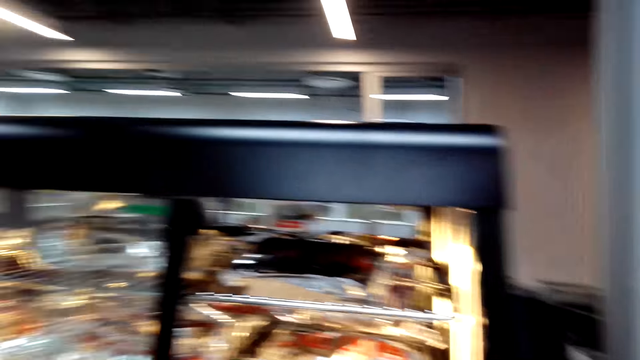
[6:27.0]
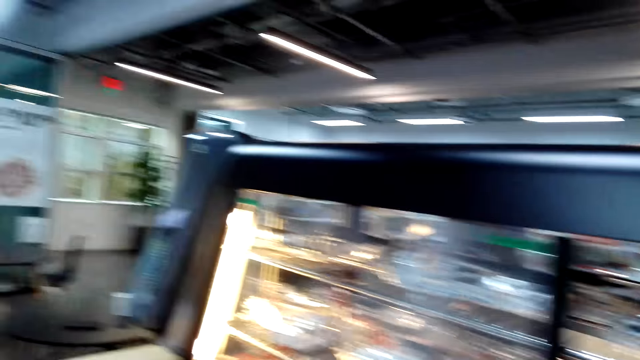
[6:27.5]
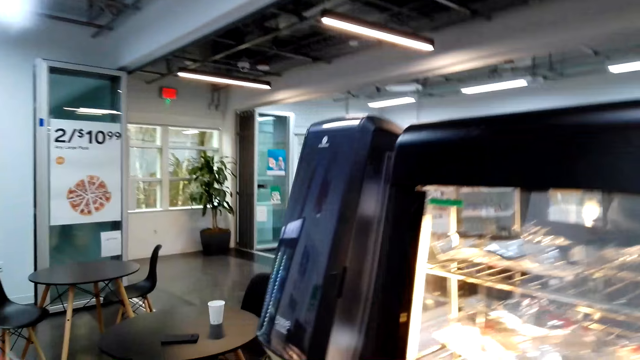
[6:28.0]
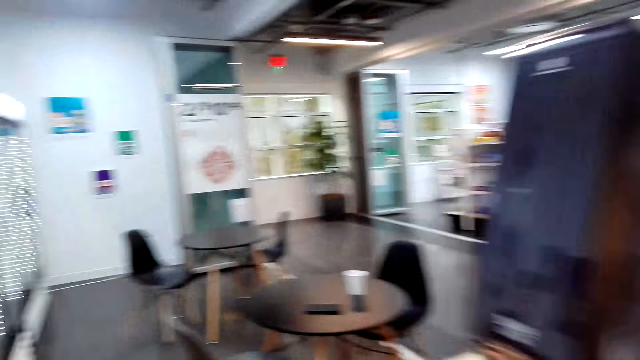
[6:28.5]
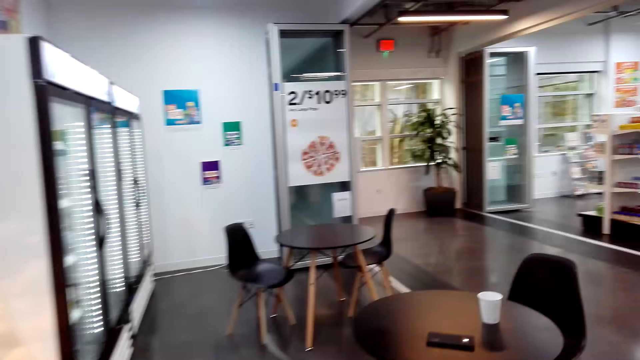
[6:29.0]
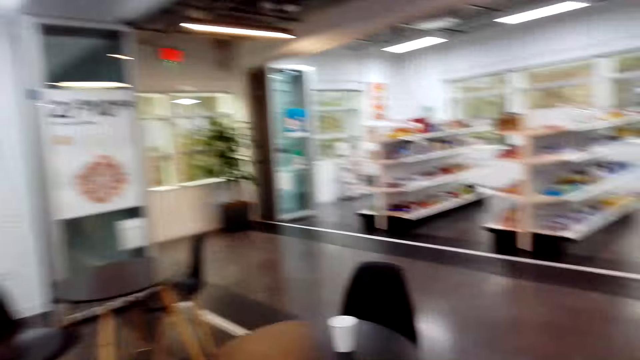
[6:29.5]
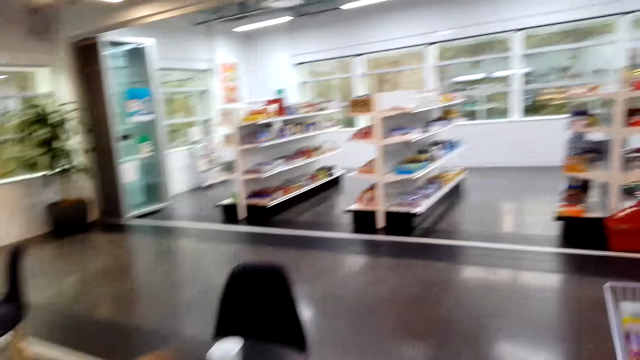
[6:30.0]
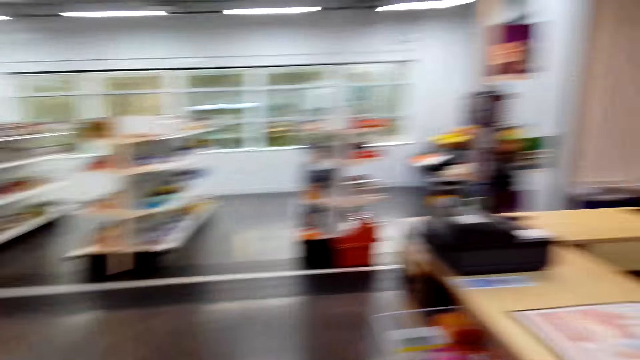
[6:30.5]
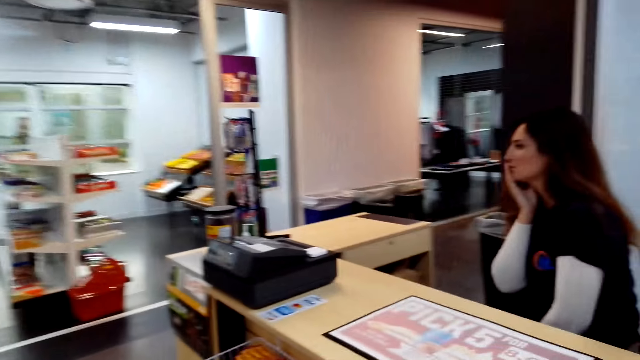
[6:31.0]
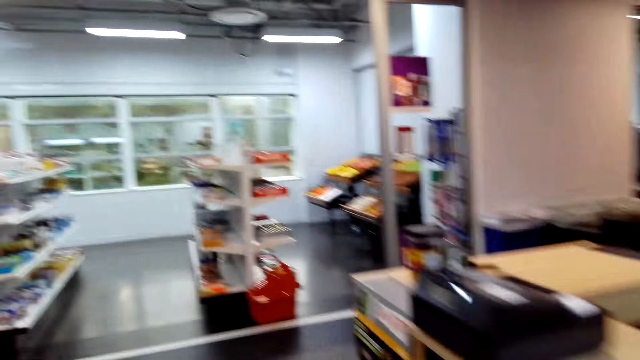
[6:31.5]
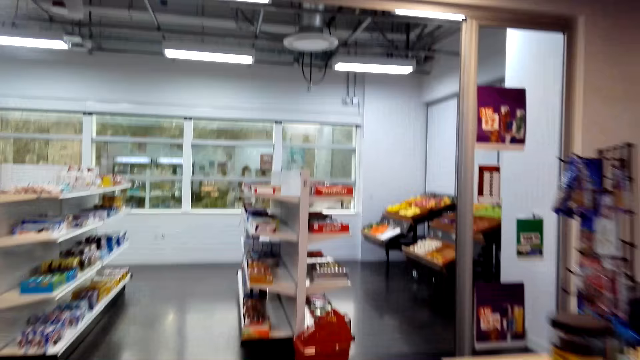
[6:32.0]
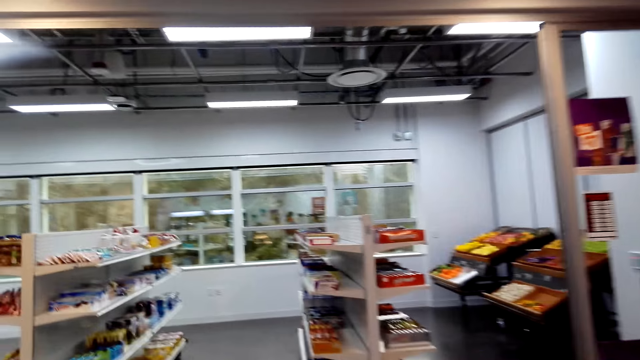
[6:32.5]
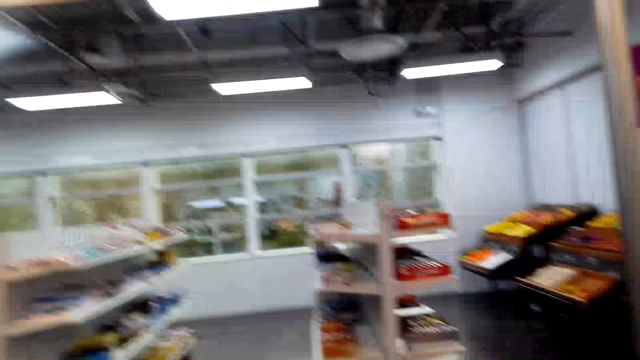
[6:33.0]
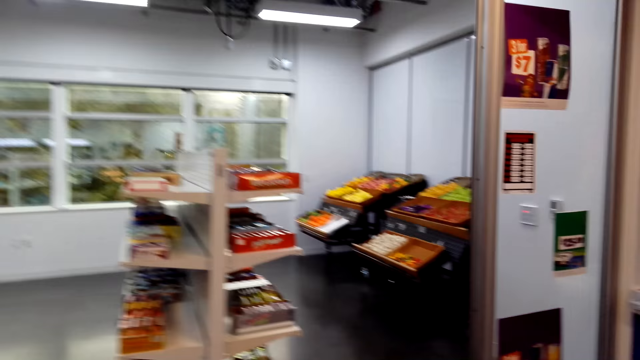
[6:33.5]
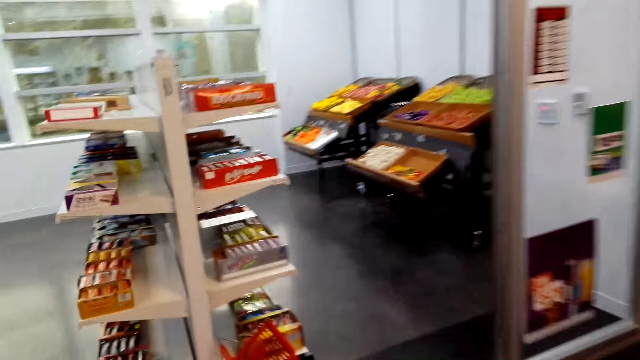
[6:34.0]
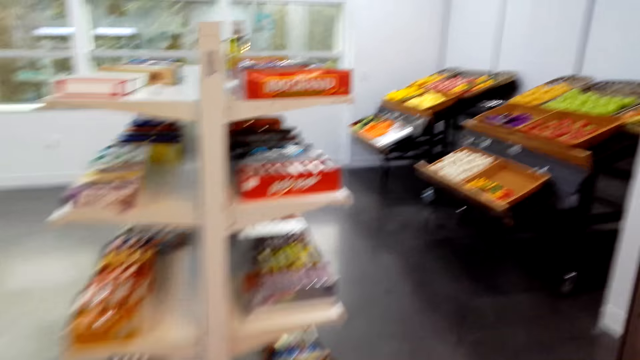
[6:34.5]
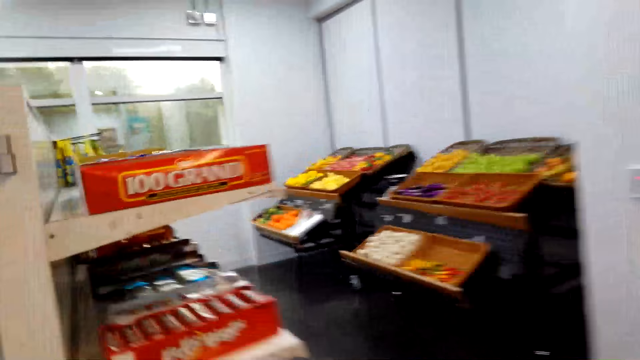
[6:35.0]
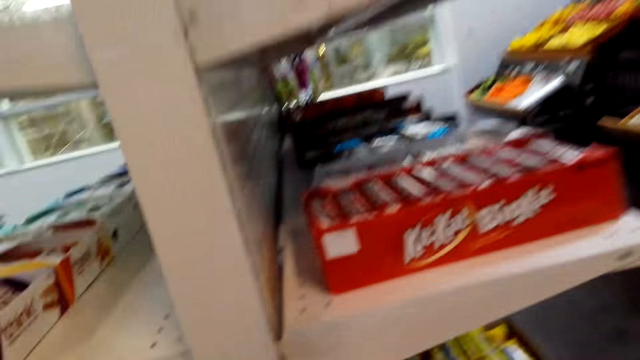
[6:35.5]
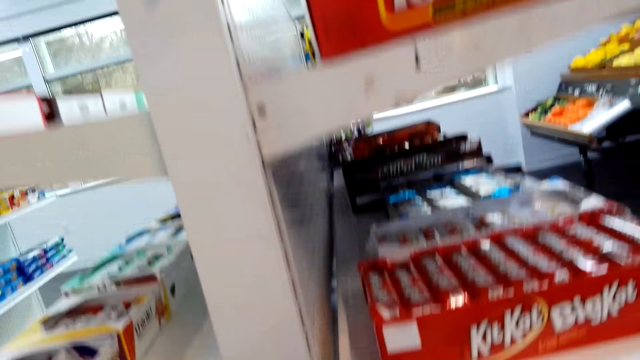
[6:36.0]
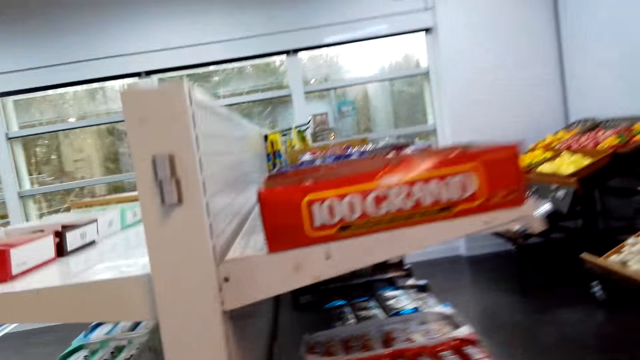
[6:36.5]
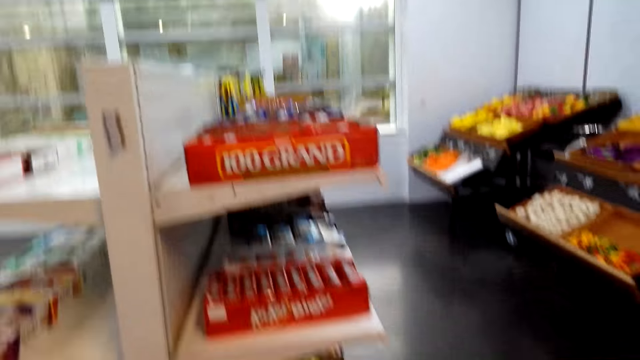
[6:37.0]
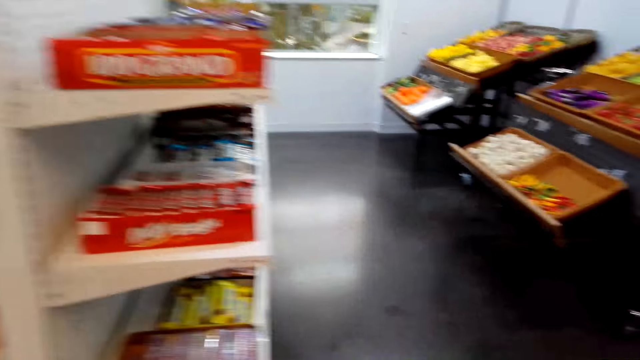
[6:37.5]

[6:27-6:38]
The camera wearer talks to a woman and another woman. They talk to them again. They walk towards the rack and walk around the supermarket. They bend towards the floor. They stand up.

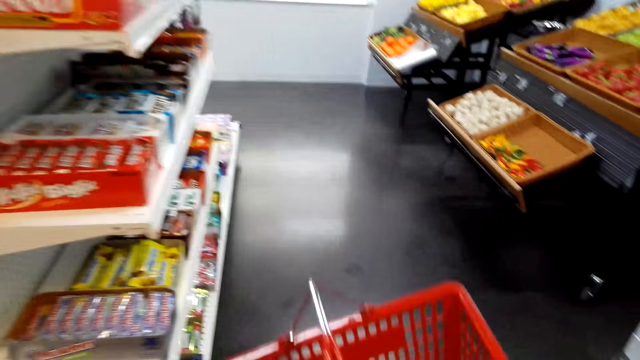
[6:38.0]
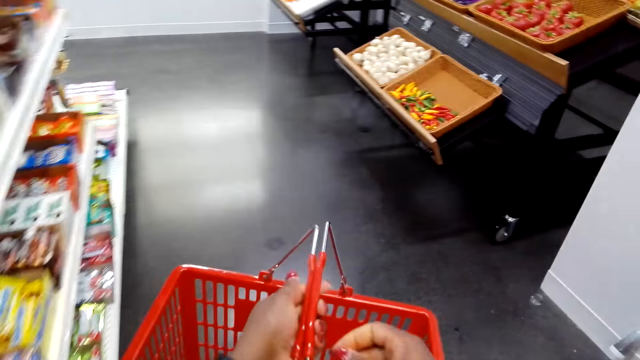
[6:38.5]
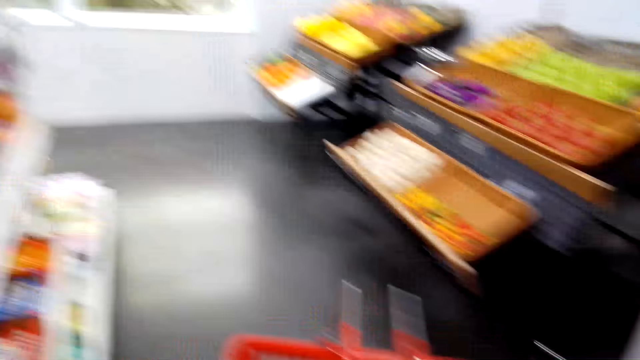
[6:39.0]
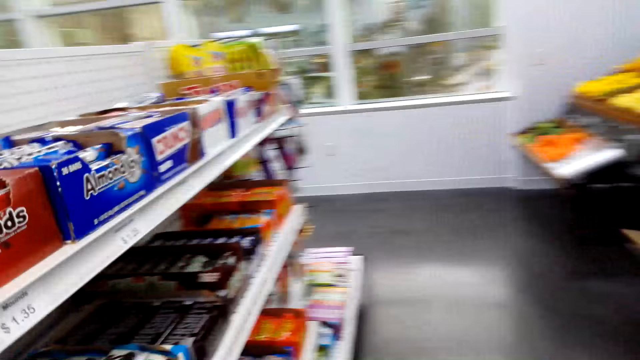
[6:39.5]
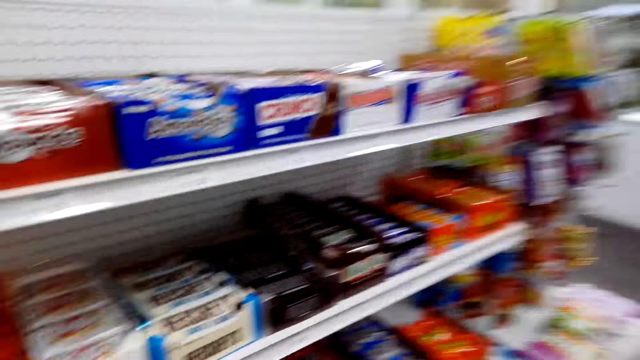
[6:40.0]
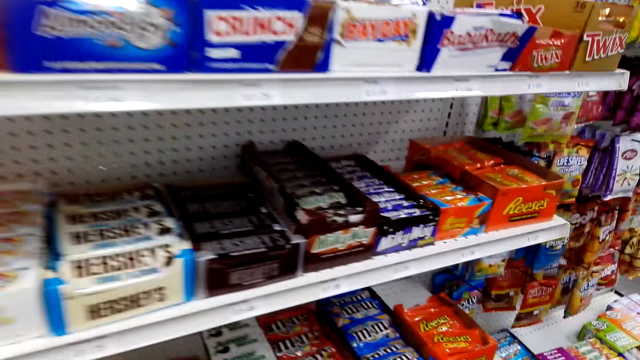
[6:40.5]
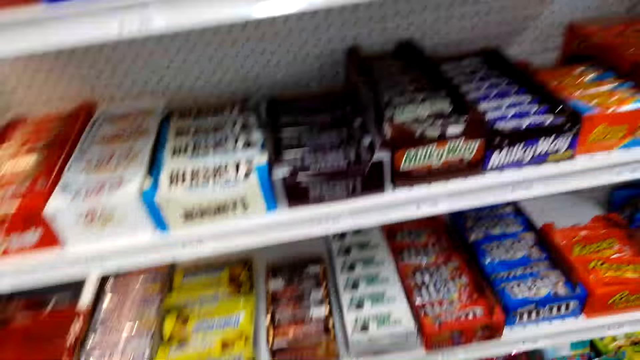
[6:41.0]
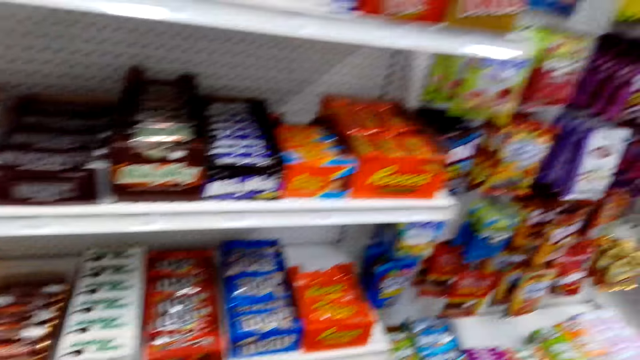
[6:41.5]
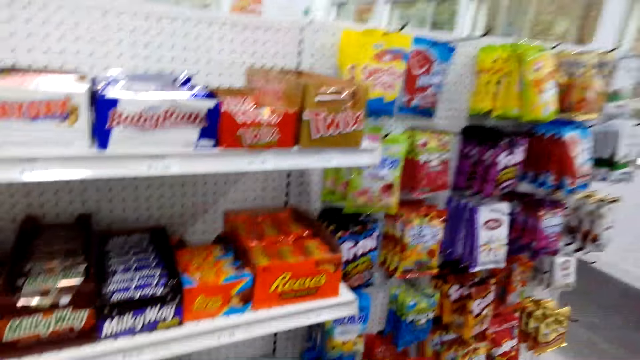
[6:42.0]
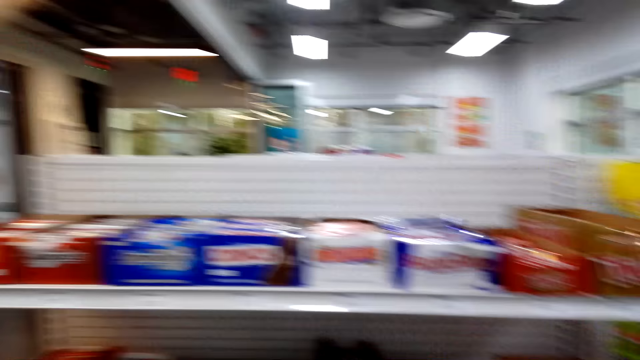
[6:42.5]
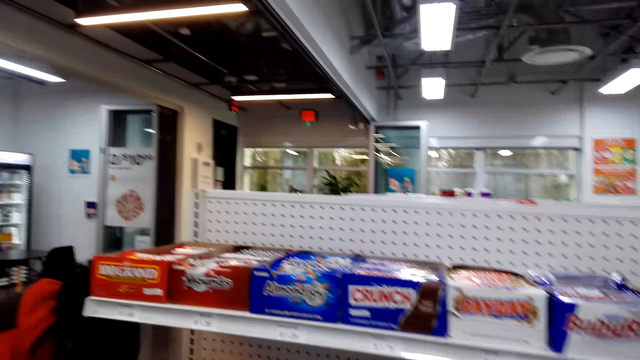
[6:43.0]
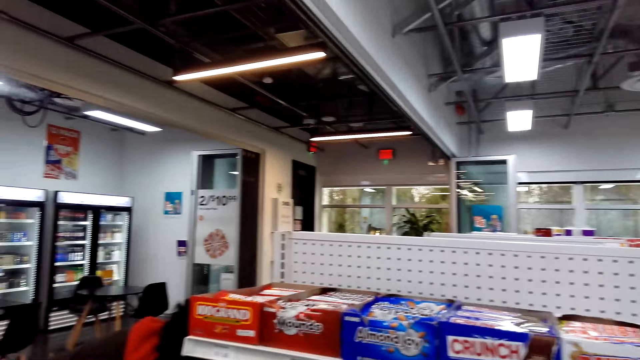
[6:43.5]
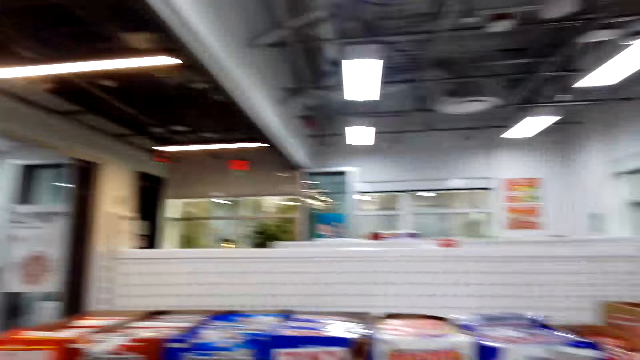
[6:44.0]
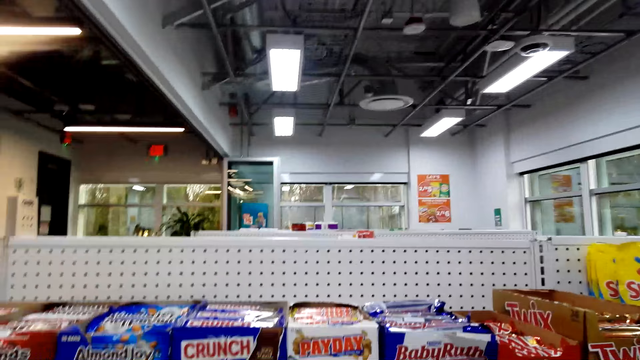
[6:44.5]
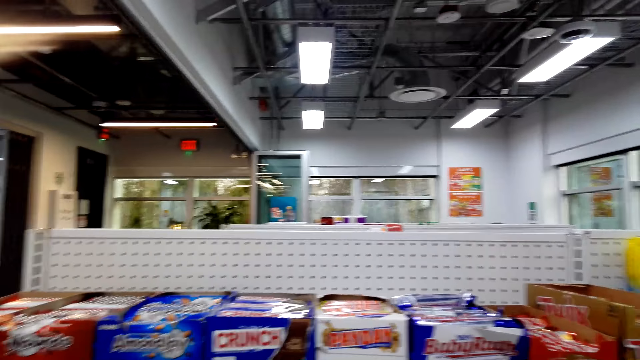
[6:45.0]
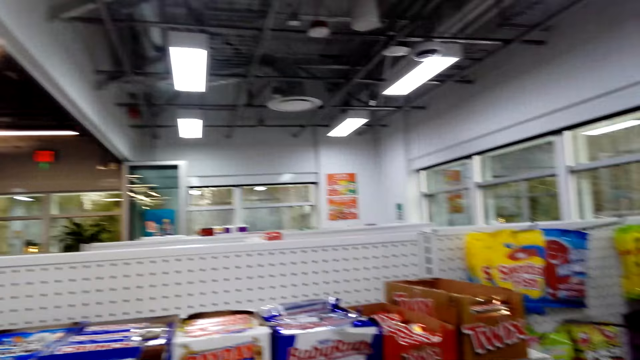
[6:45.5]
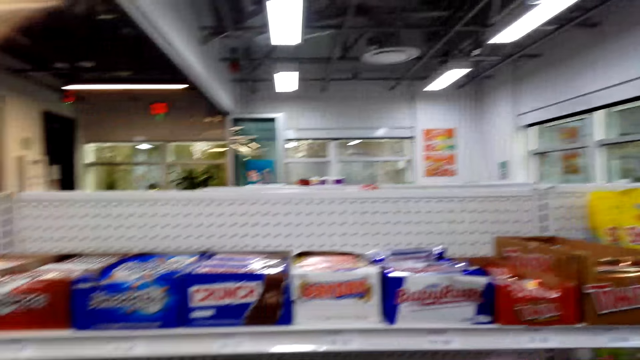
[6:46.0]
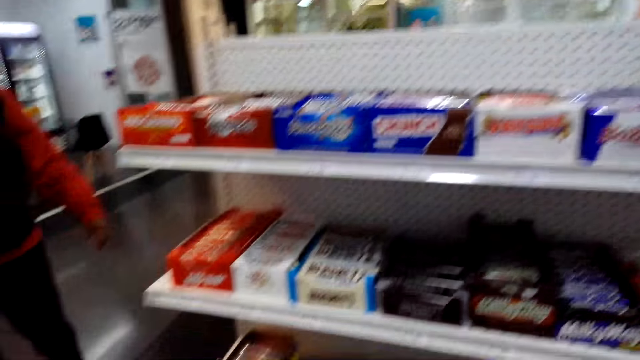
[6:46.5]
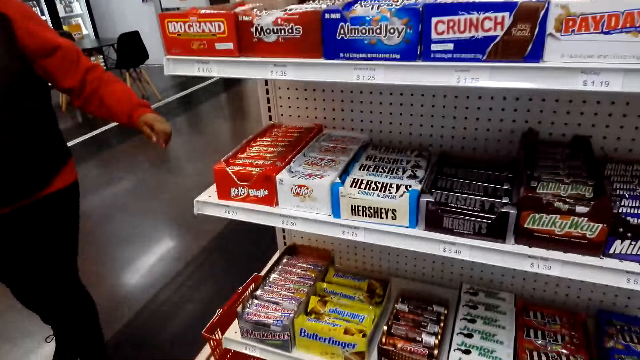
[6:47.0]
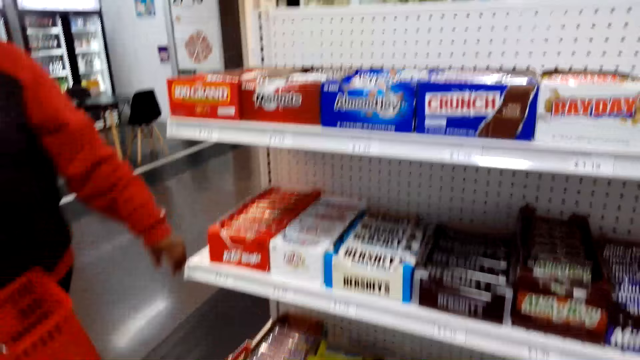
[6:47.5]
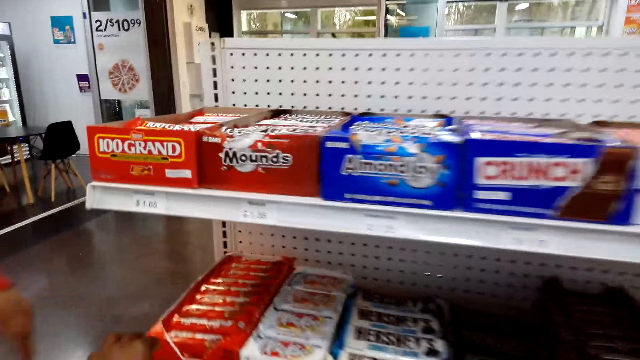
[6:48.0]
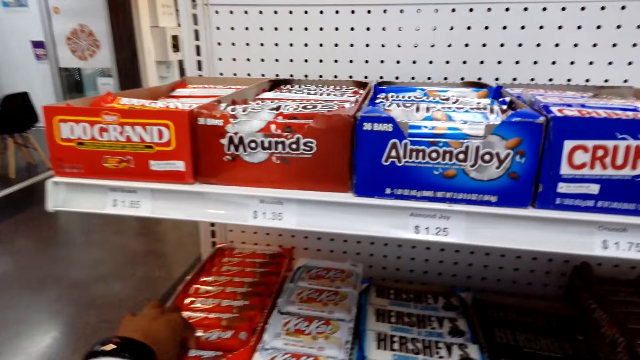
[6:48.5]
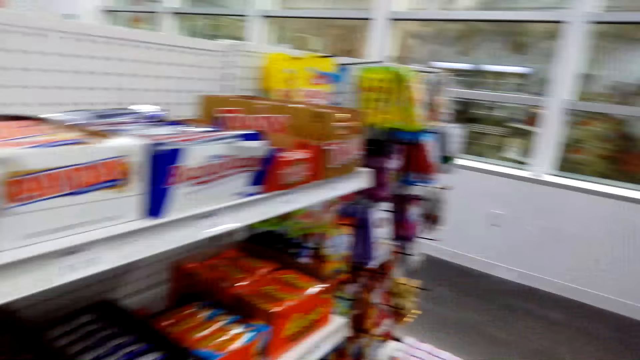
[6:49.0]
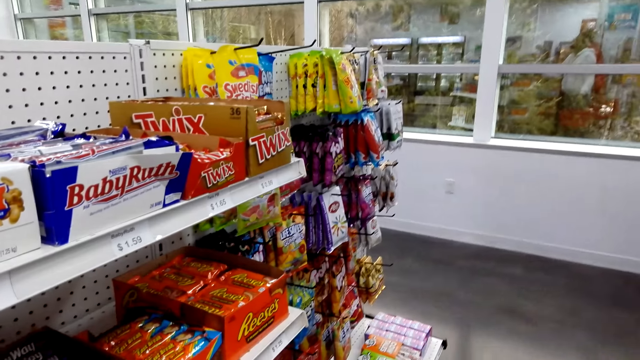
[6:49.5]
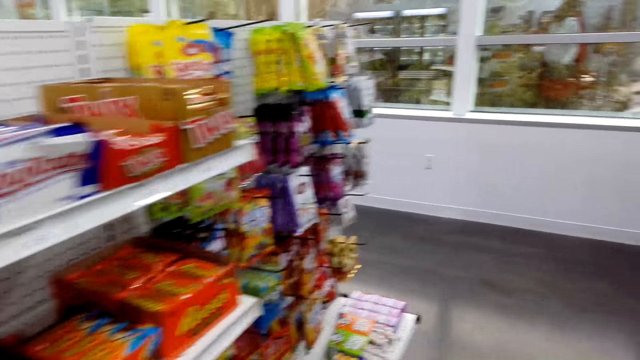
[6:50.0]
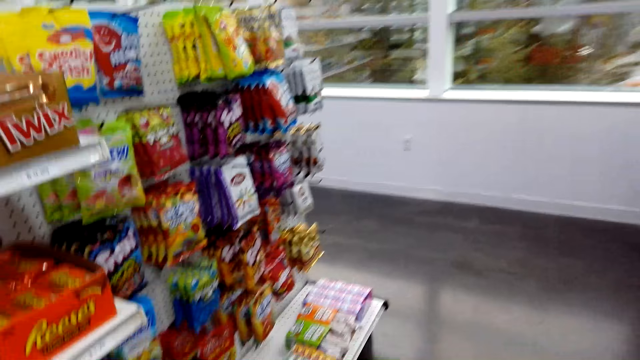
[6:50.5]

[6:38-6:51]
The camera wearer holds the shopping basket with both her hands. She inspects the items on the rack. She walks around the supermarket. A woman talks to the camera wearer. The woman walks towards the rack. The camera wearer picks up the bar of chocolate from the shelf. She talks to the woman.
